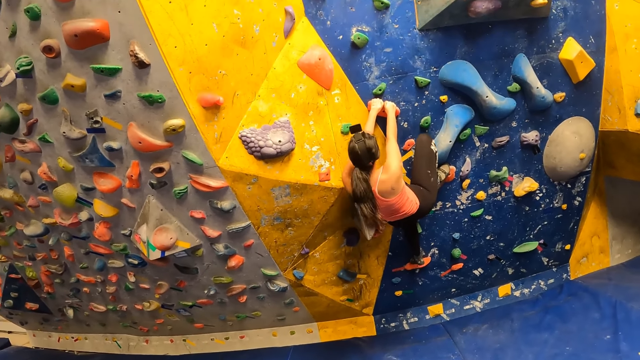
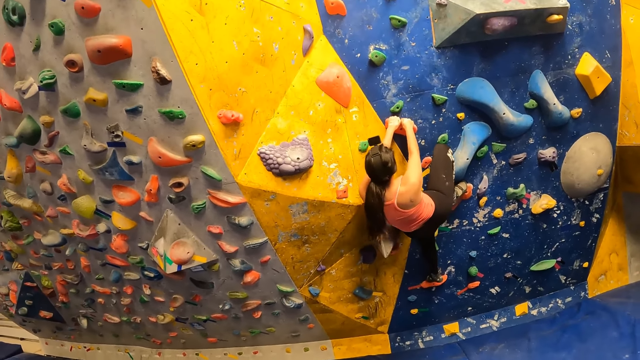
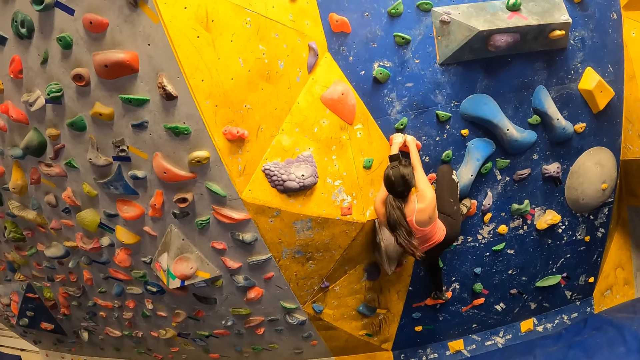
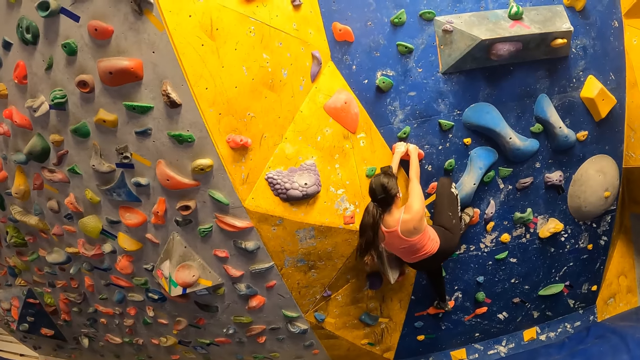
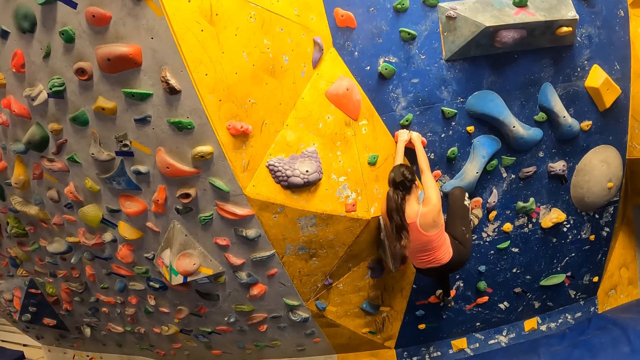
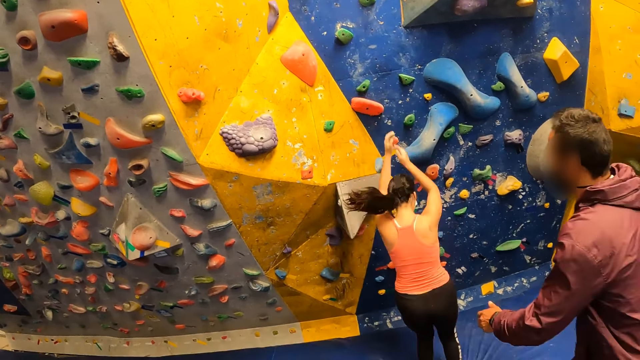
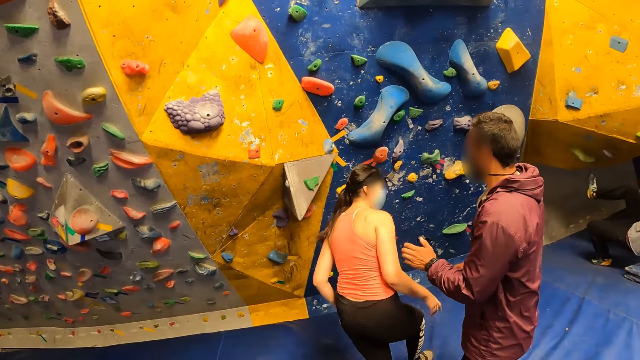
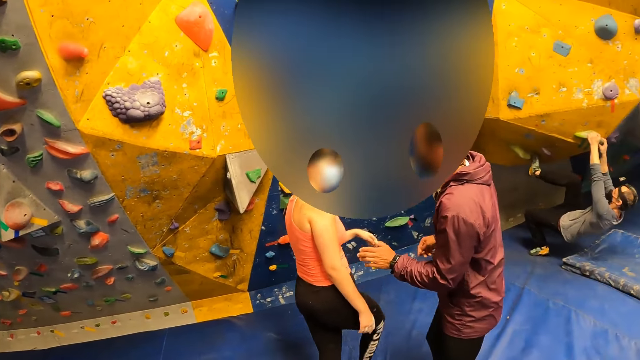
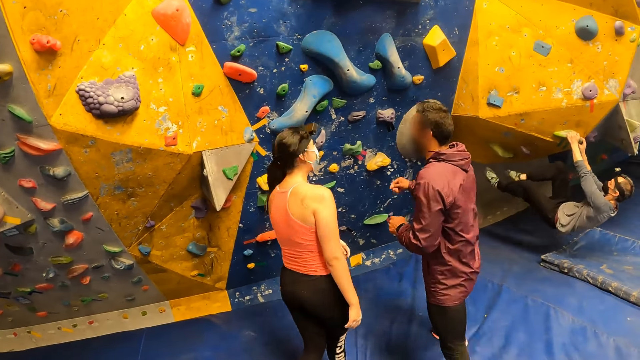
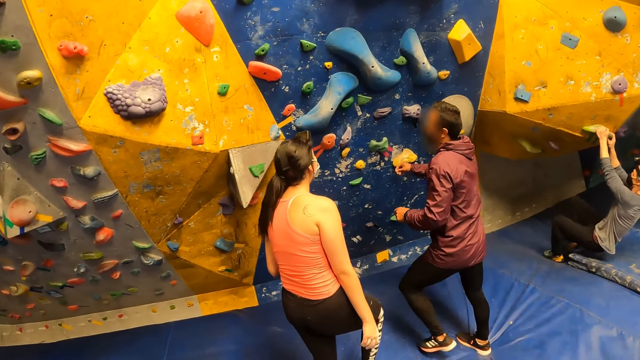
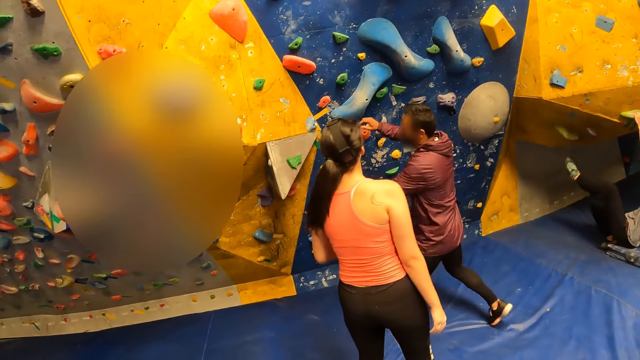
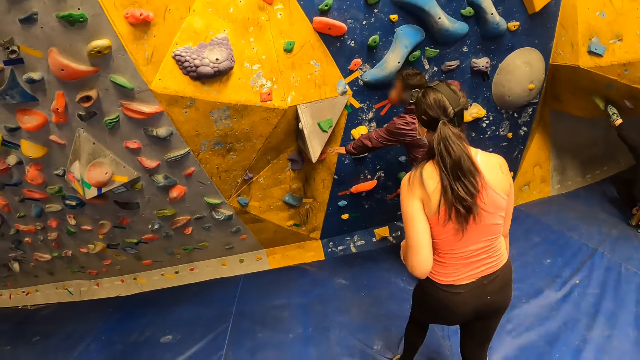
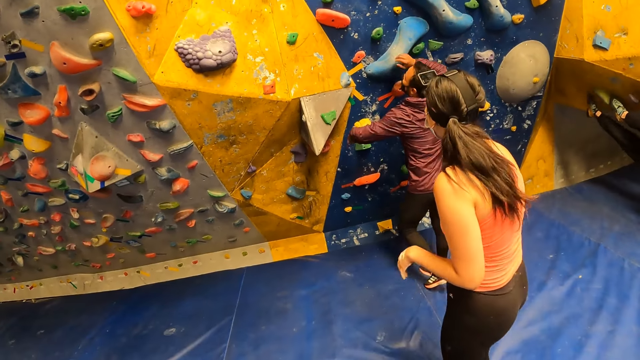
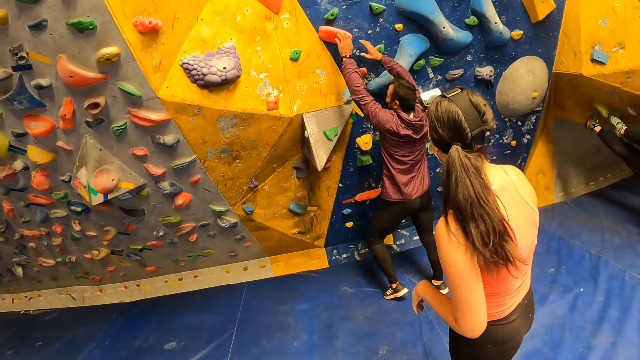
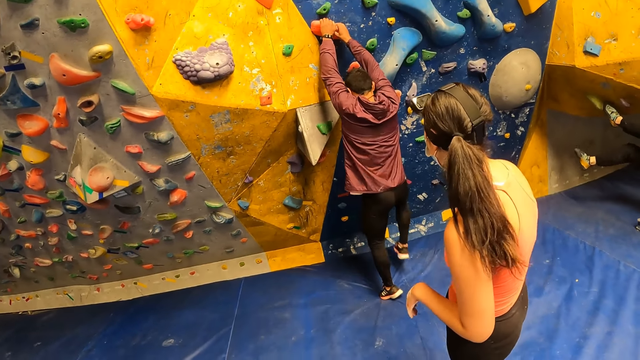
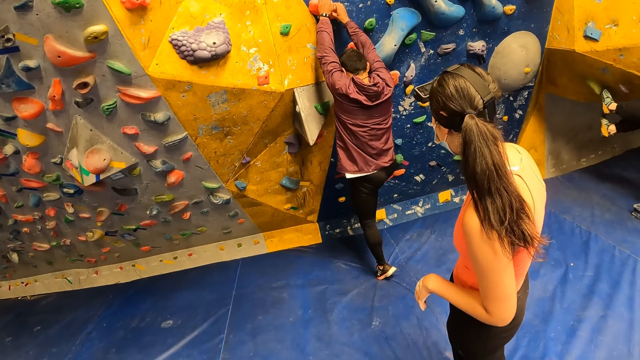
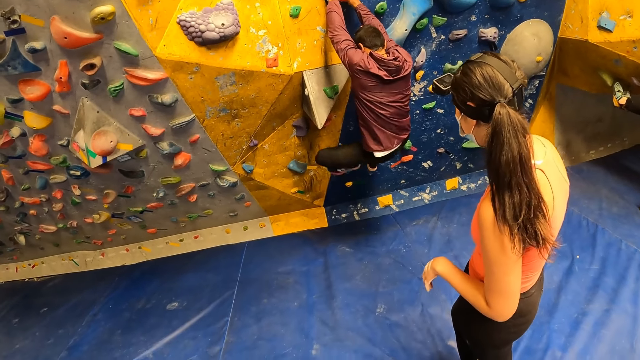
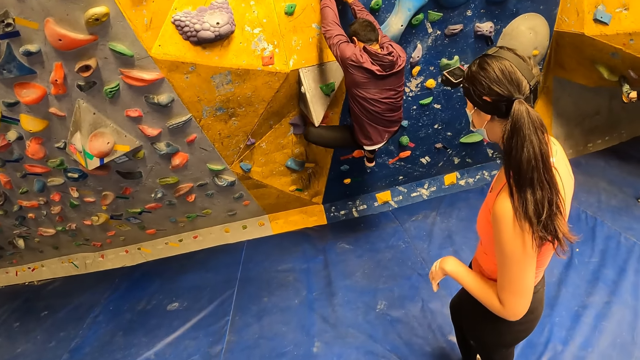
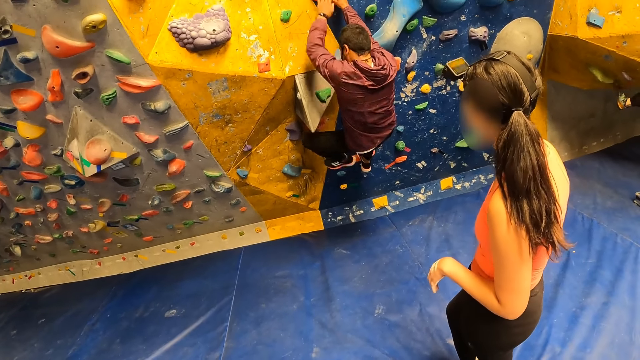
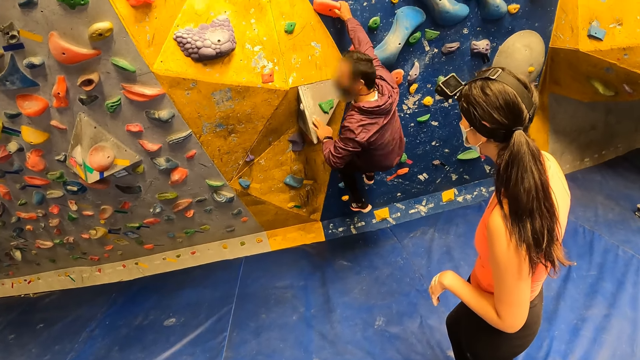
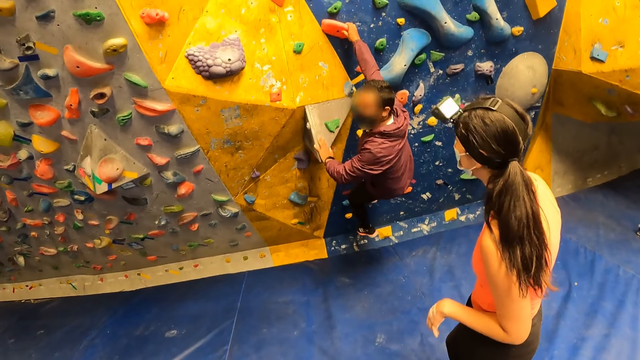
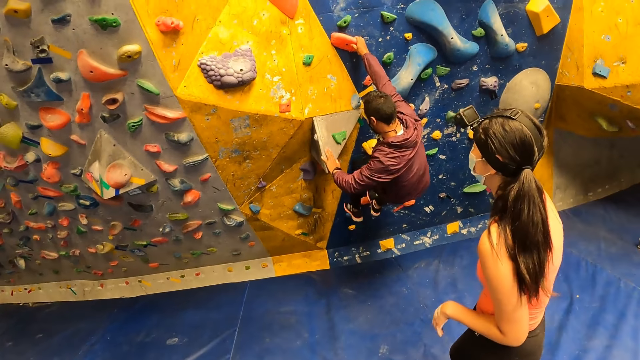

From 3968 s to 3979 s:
A woman falls from the indoor climbing wall. A man interacts with the woman. The man climbs the indoor climbing wall with both hands and legs.

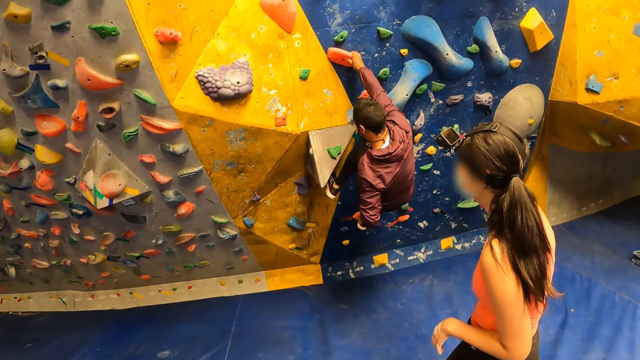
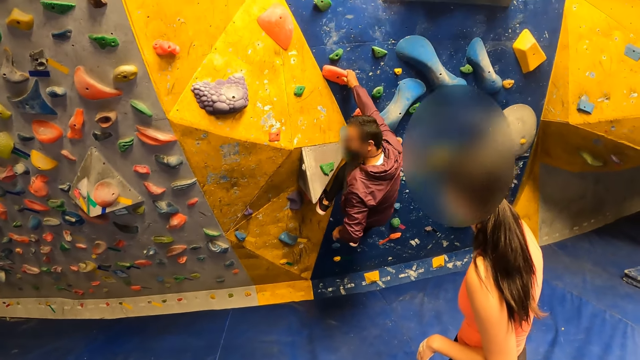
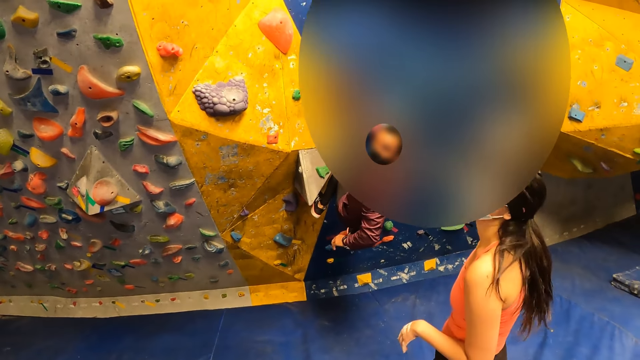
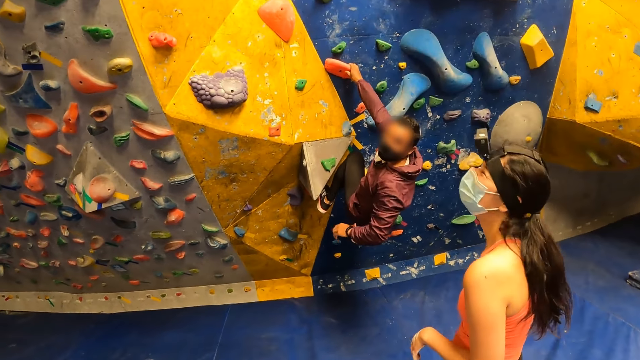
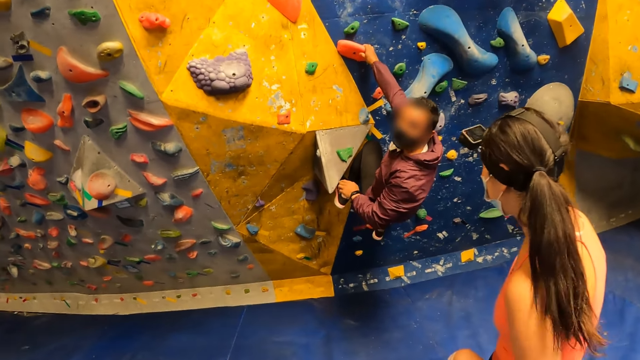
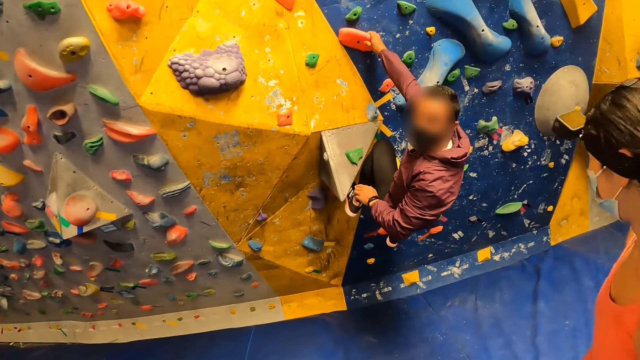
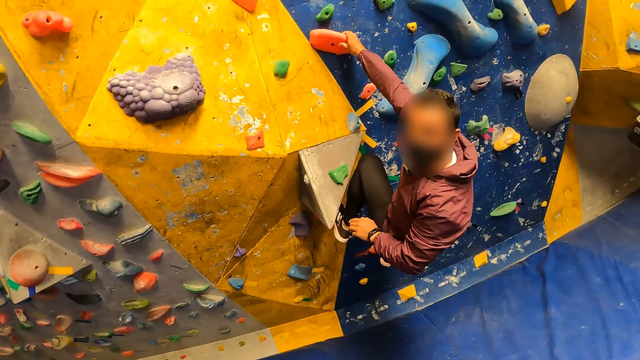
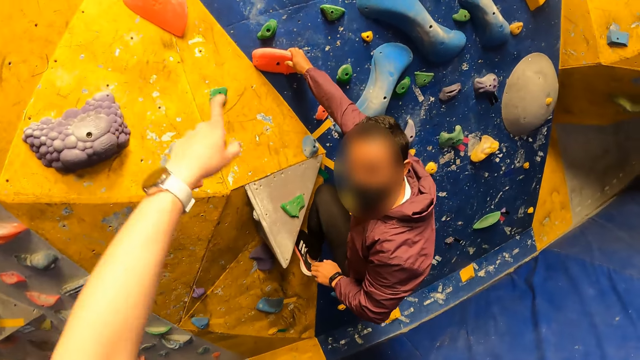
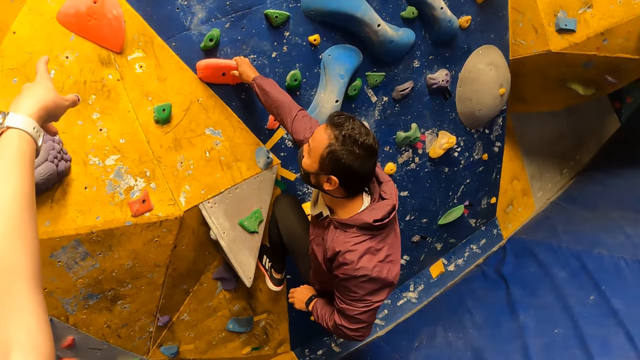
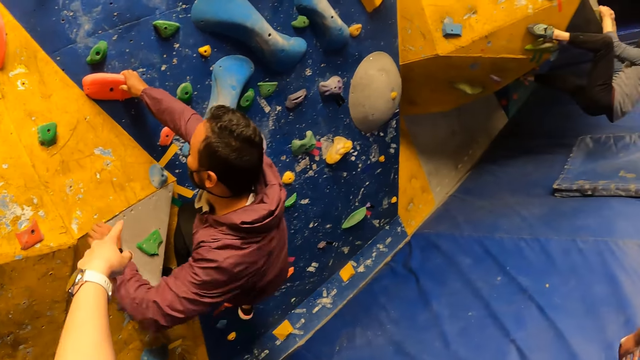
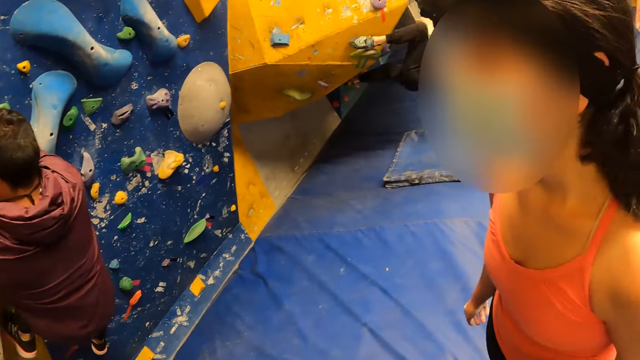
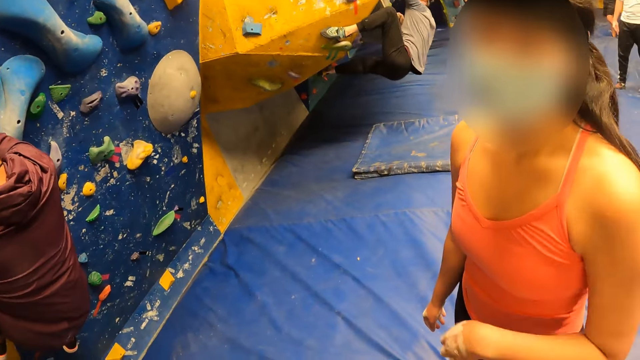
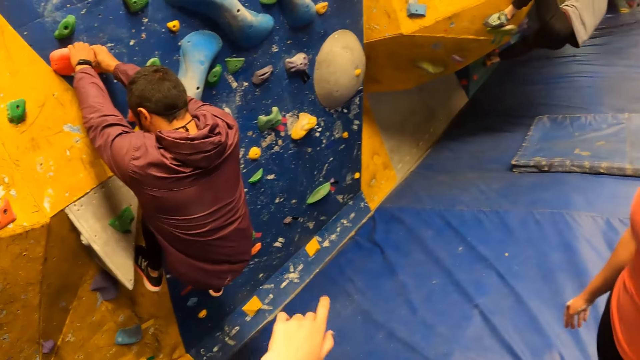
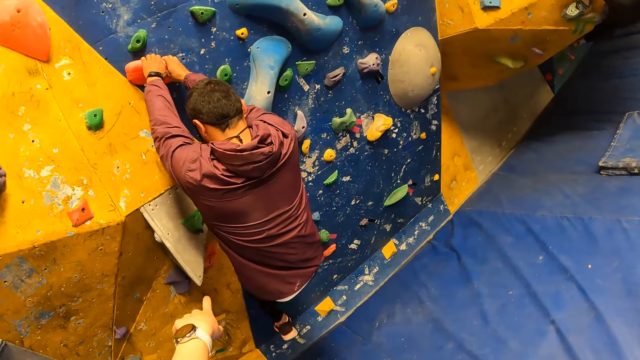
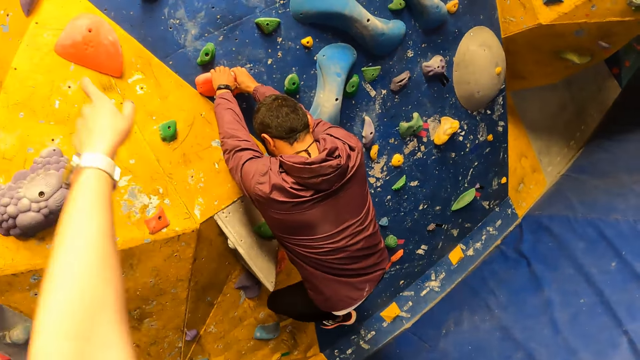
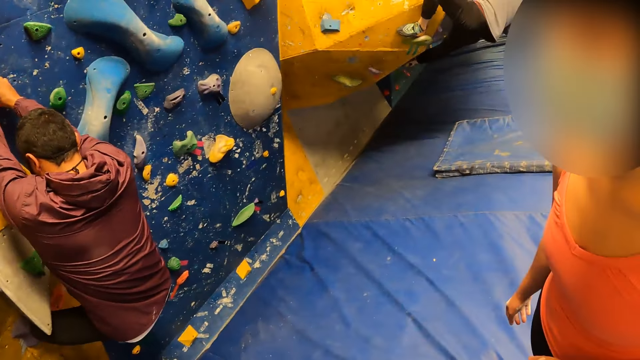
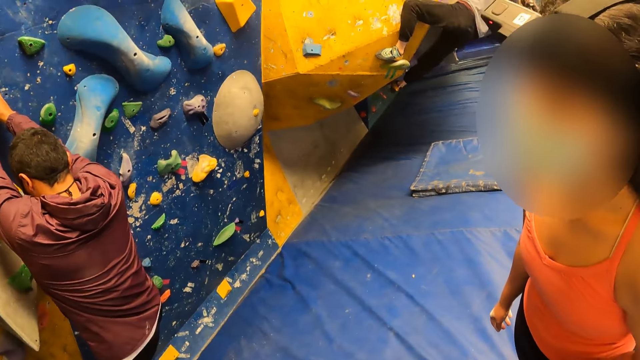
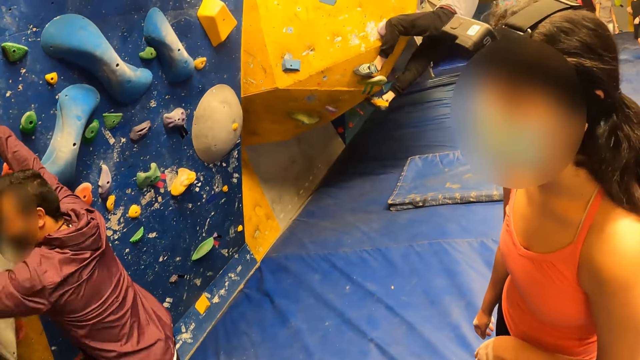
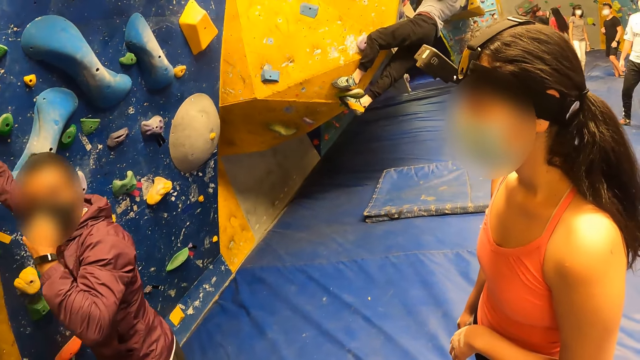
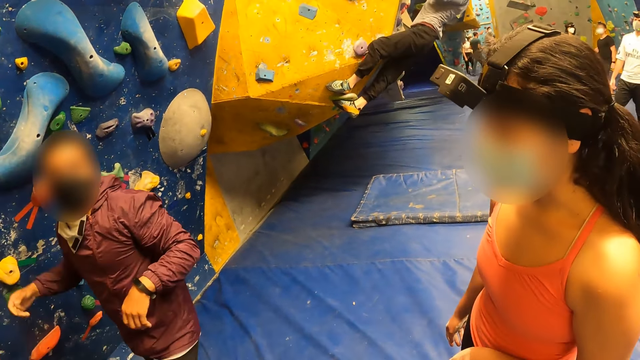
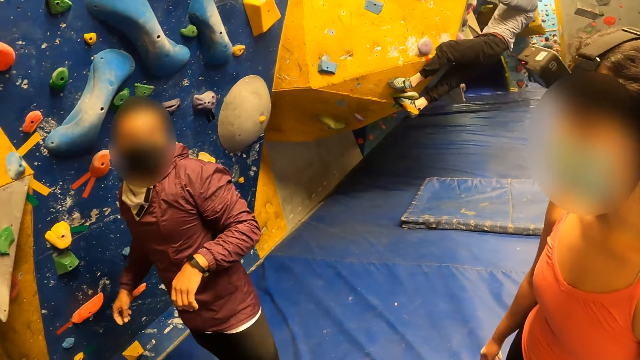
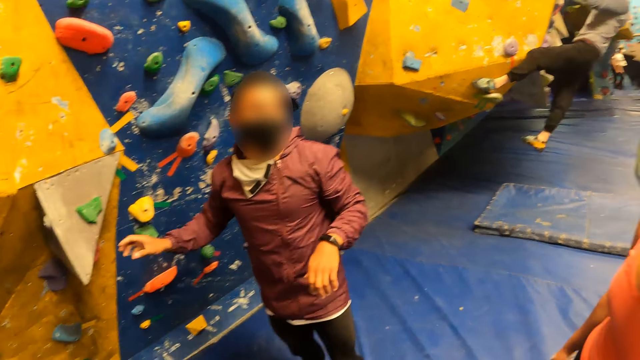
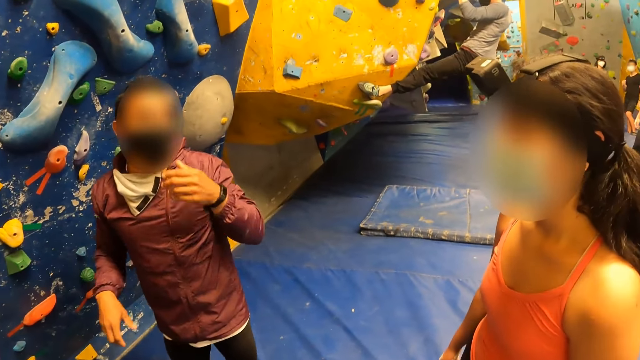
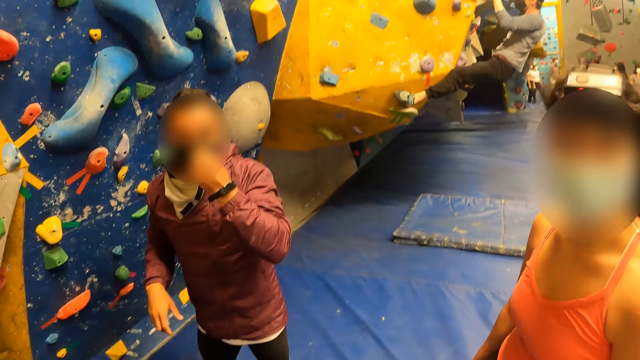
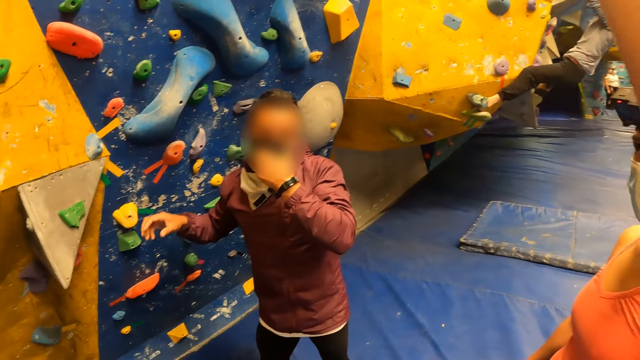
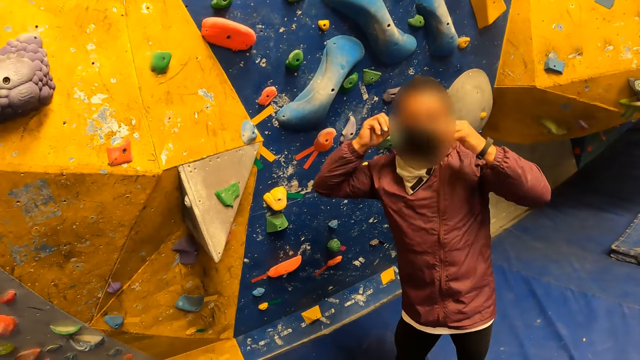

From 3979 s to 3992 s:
The camera wearer interacts with a man and a woman. They point at another man. They point at the wall. They point at the wall again. They raise a hand. The first man comes down from the indoor climbing wall. The first man touches a facemask on his face with his left hand. The other man speaks to the camera wearer. The camera wearer raises a hand.
